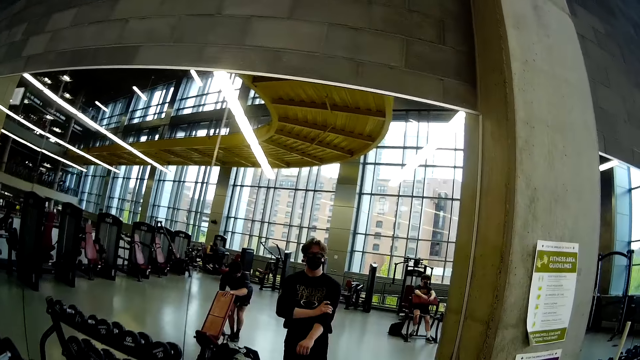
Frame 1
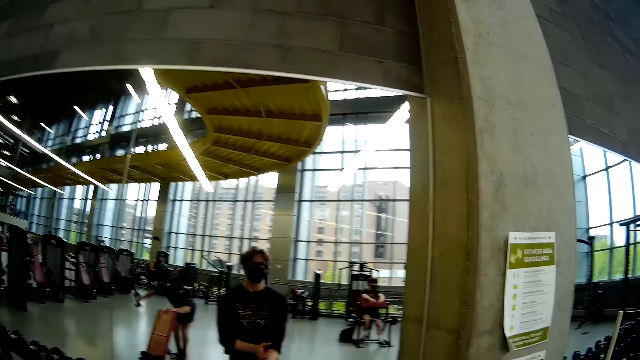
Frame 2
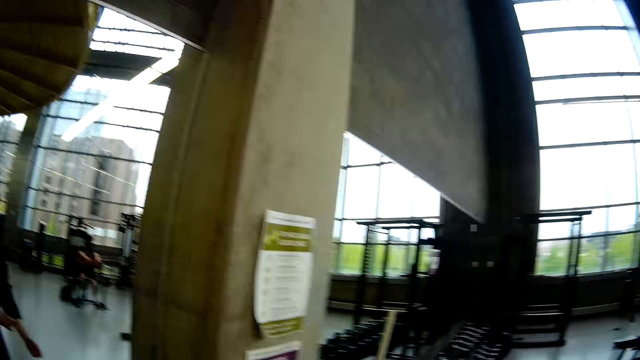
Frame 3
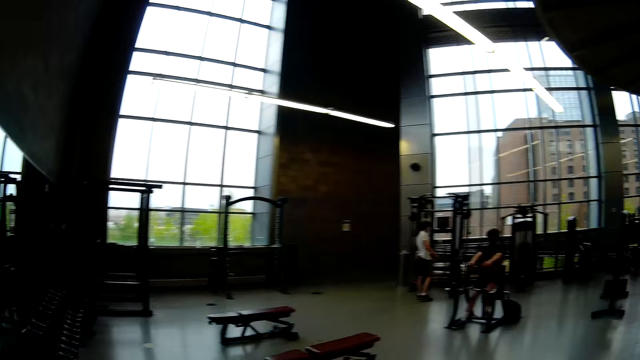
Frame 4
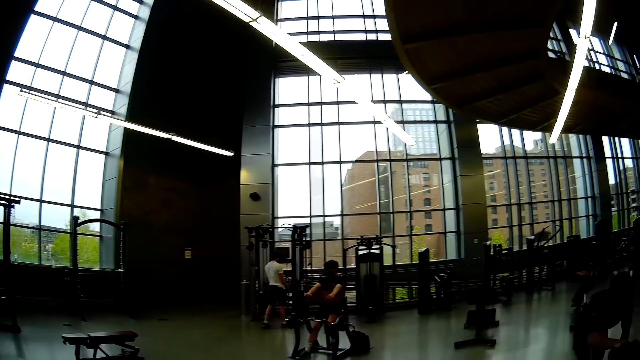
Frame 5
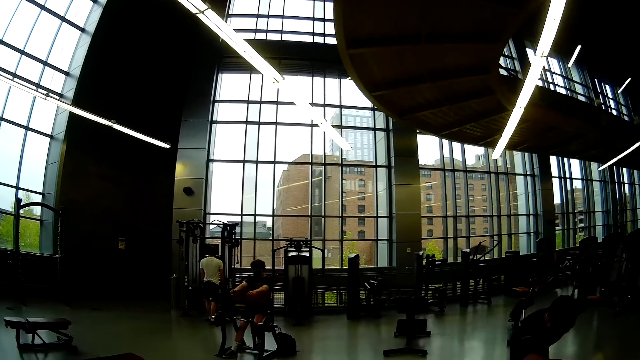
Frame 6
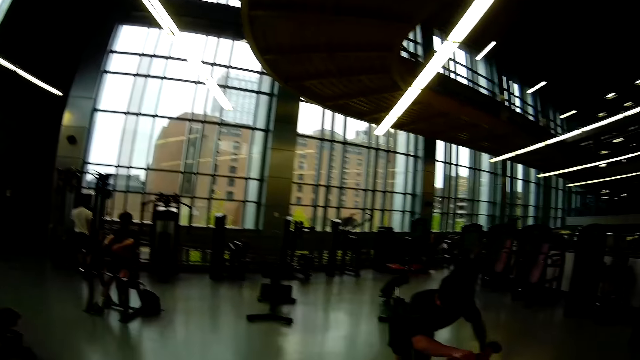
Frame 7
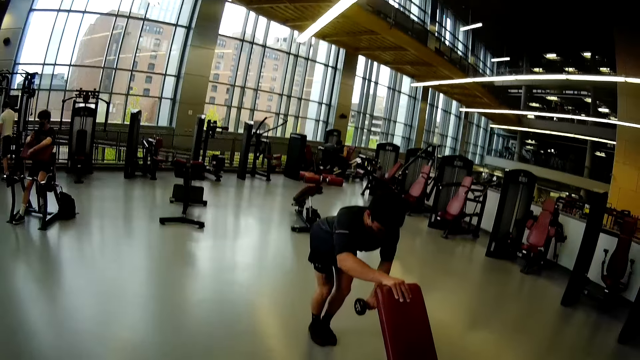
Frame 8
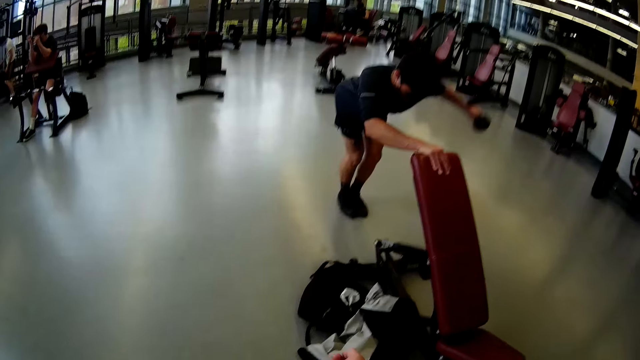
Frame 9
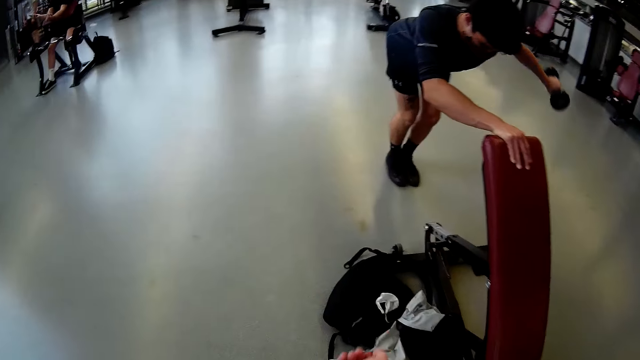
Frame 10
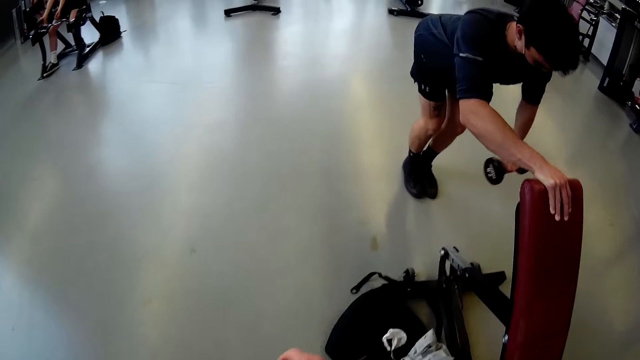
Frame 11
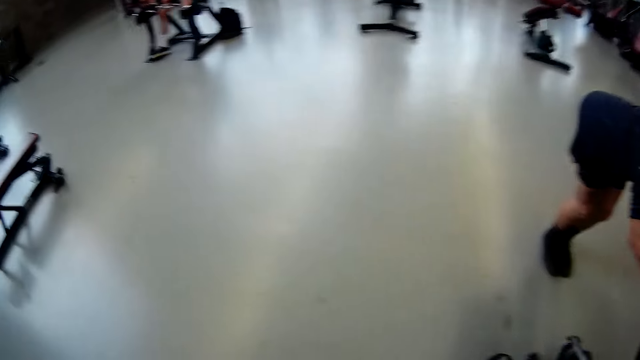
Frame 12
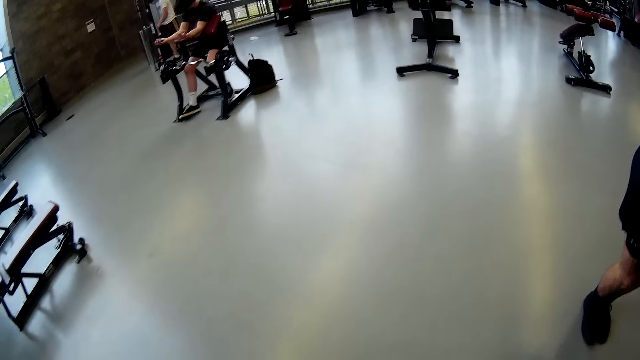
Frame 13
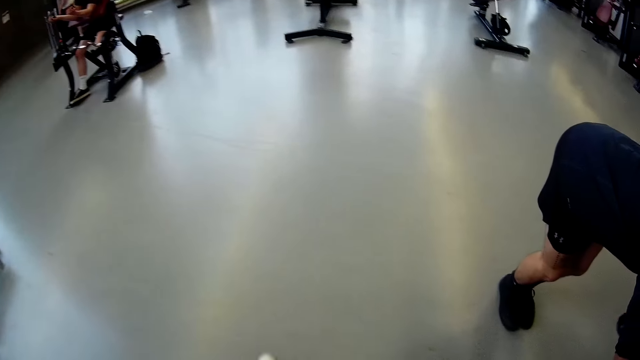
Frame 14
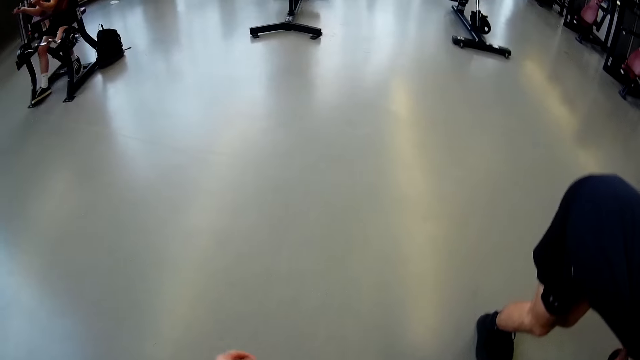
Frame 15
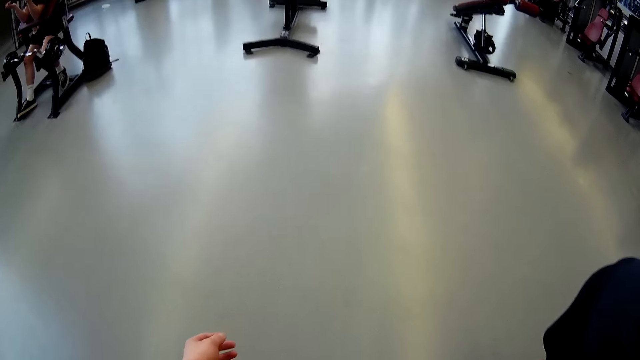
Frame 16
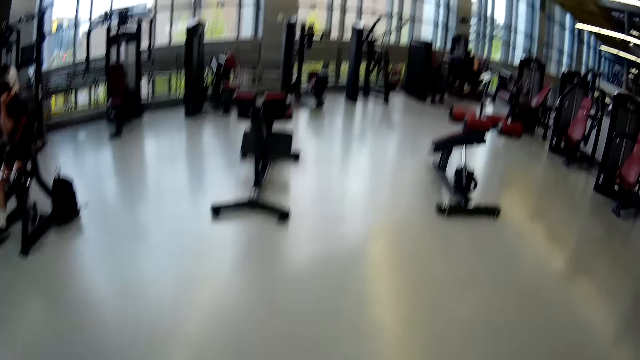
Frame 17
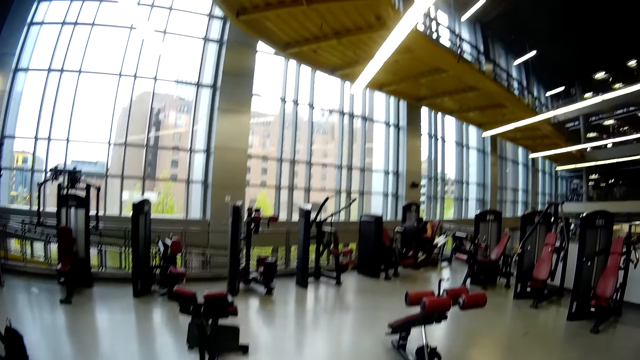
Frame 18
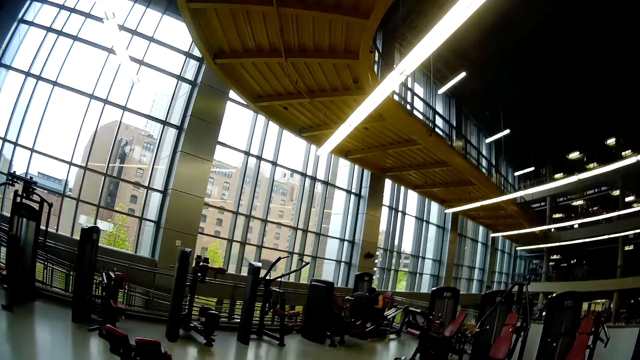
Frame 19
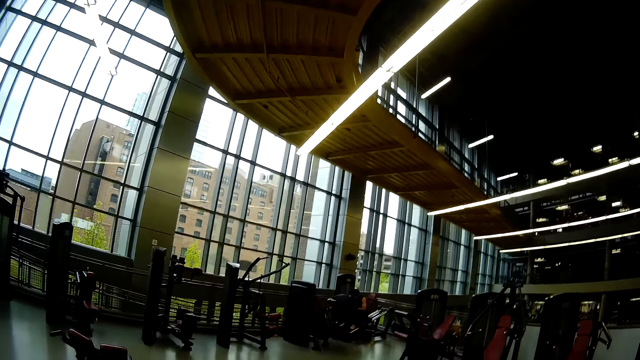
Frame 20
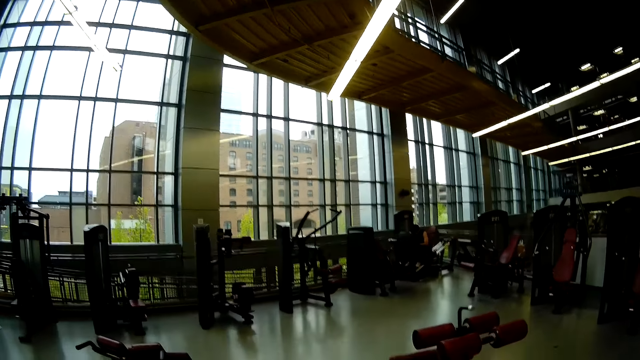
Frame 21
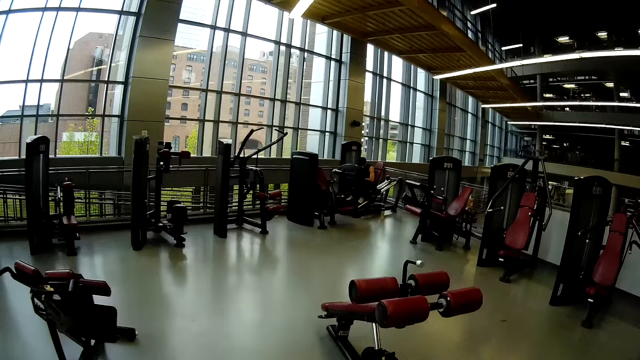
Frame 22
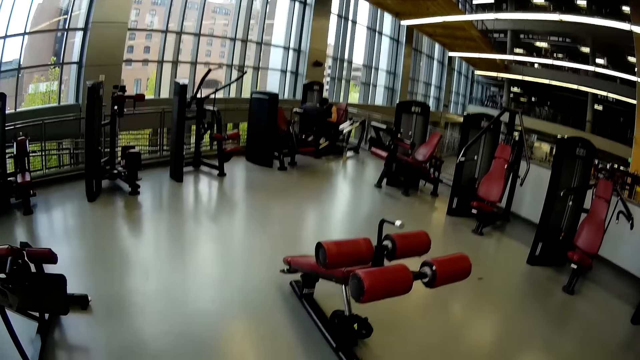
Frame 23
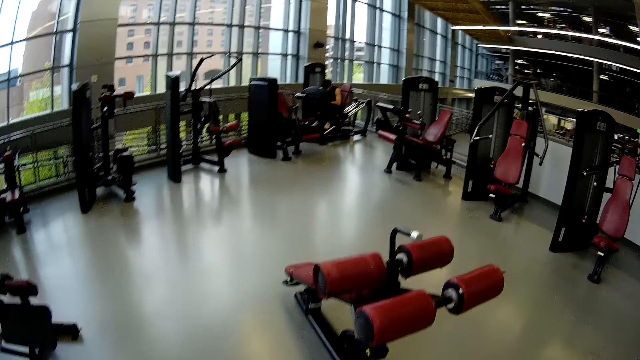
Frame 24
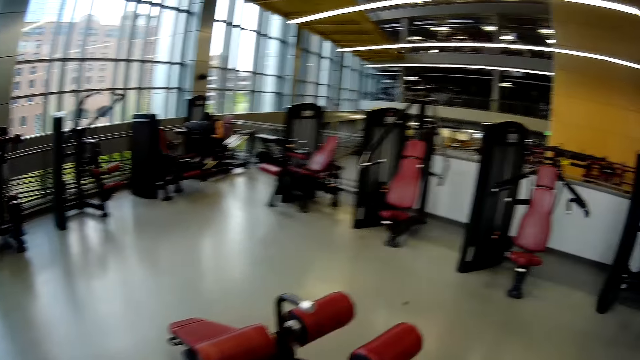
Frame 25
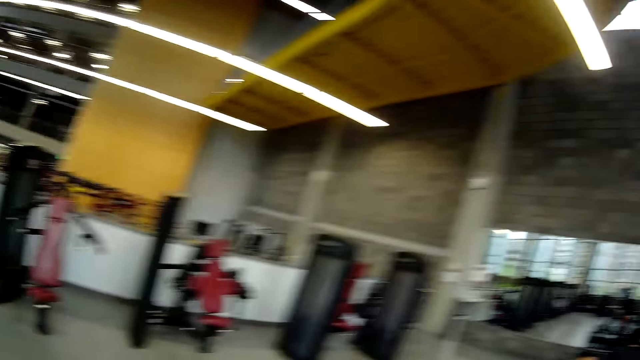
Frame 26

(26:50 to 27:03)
The camera wearer adjusts his shirt with his right hand. He walks on the floor. A man lifts weights in a gym. The camera wearer walks on the floor.

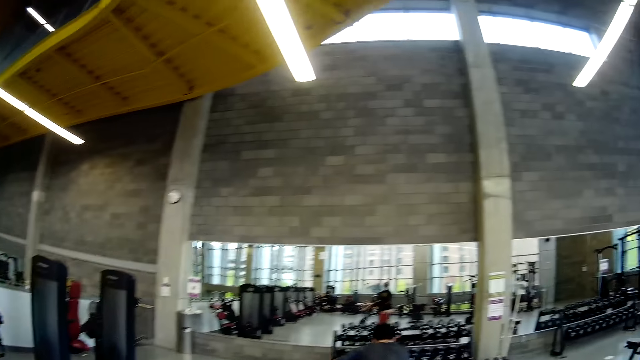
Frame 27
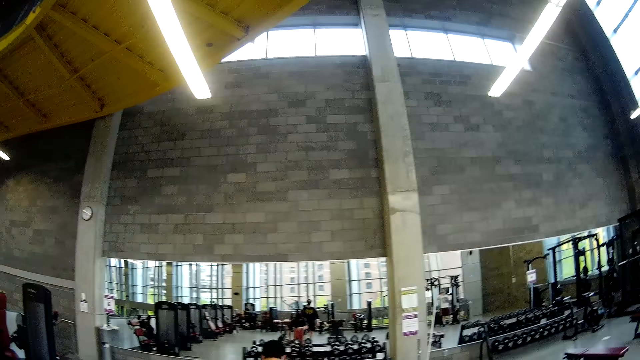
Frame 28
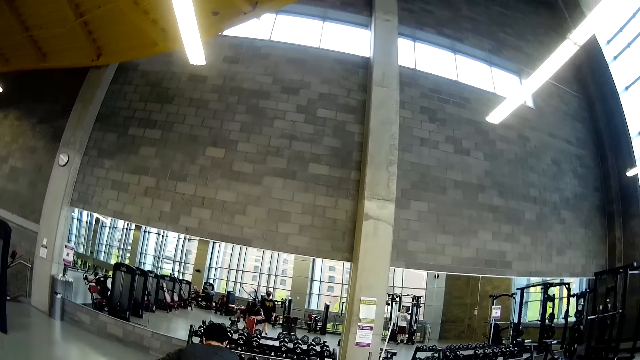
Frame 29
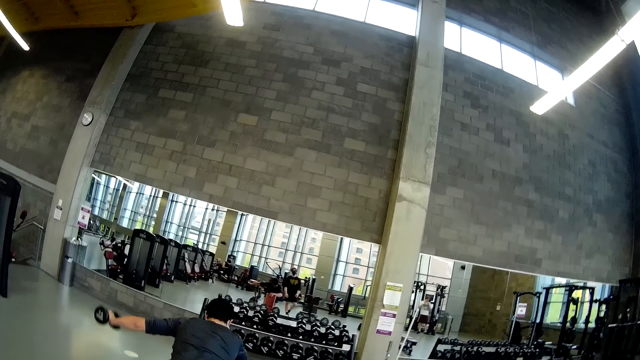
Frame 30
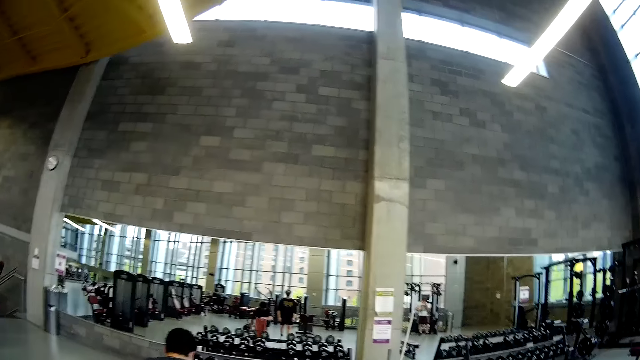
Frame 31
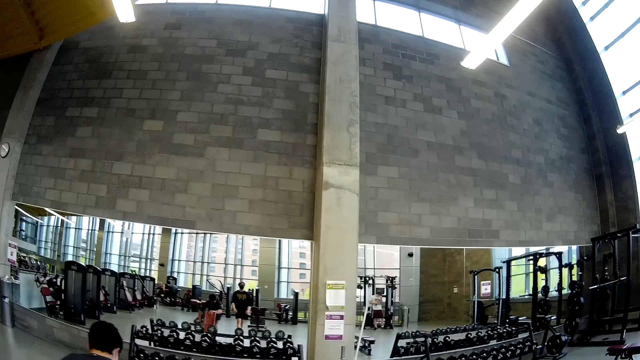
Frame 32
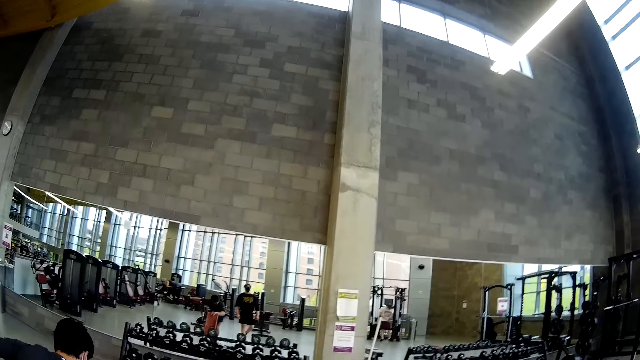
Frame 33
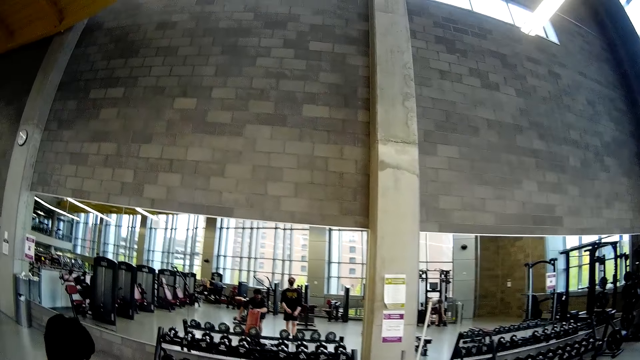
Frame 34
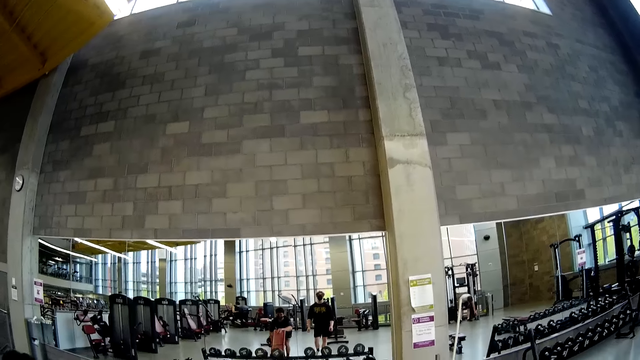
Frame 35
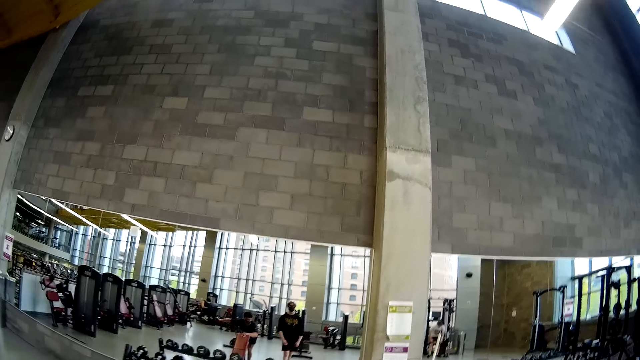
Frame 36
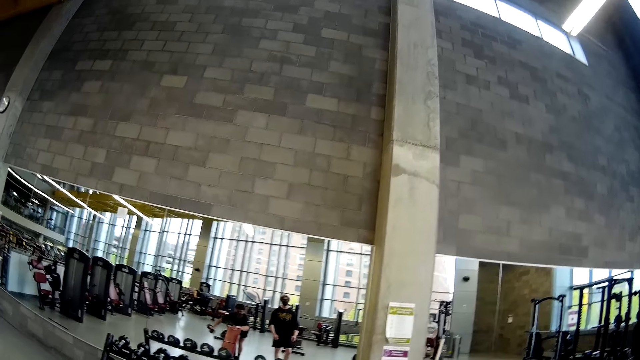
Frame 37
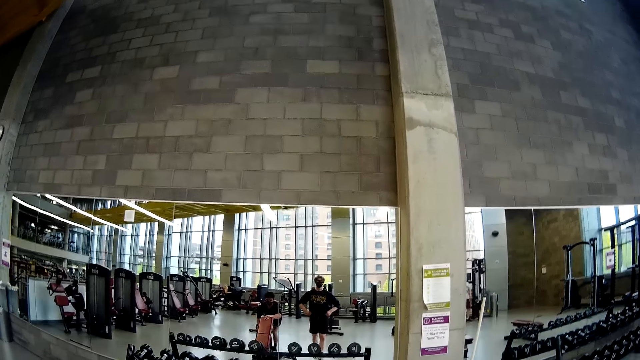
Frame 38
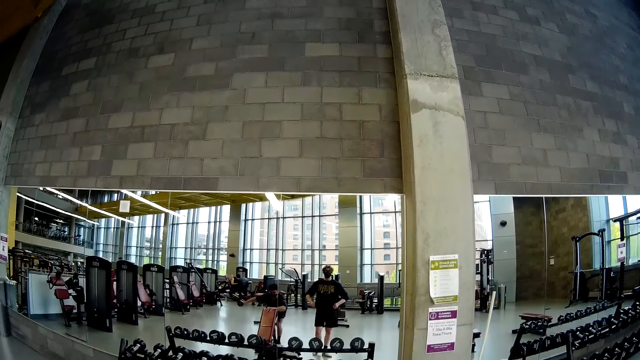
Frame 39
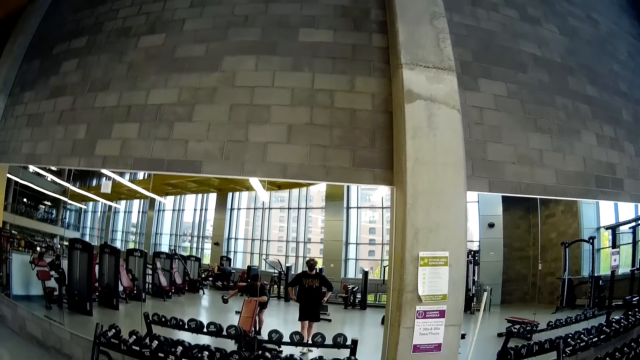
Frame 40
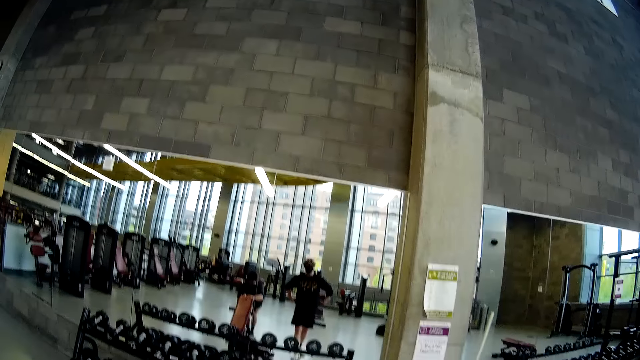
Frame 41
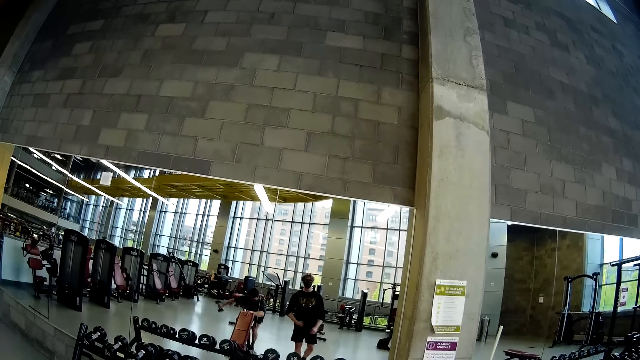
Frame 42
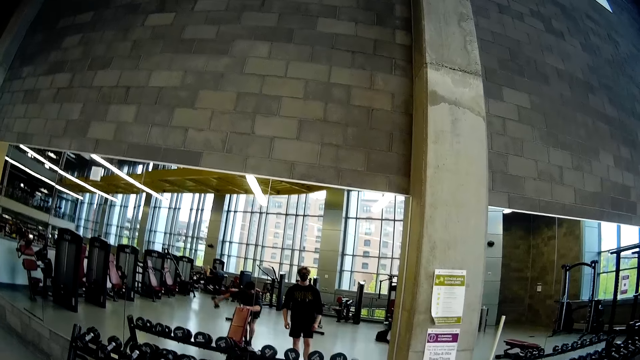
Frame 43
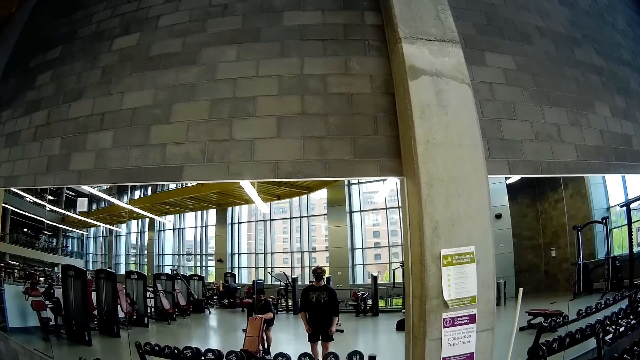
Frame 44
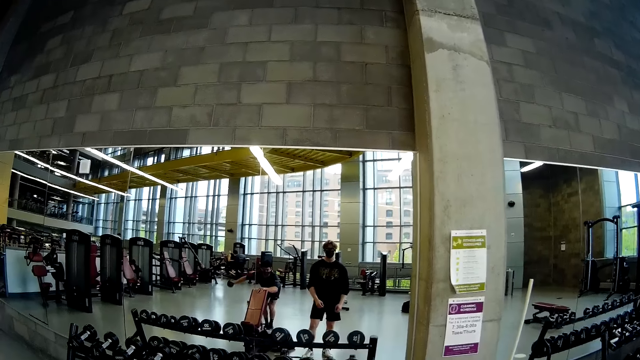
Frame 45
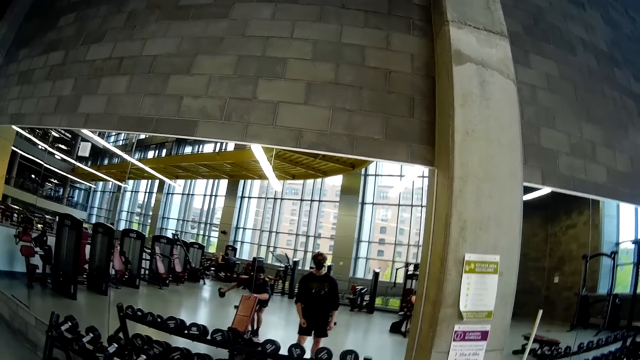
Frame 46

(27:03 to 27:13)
The camera wearer adjusts his shirt with both hands.
